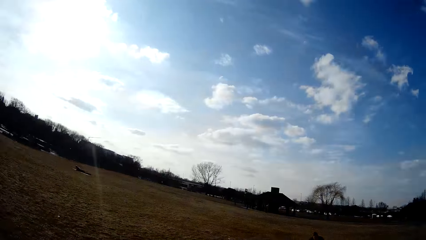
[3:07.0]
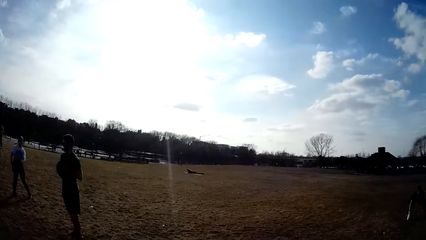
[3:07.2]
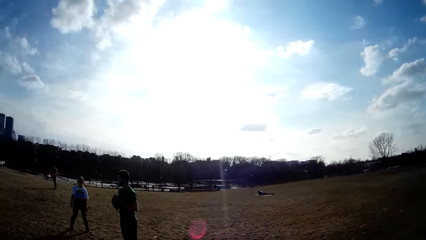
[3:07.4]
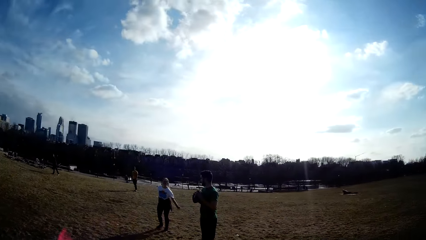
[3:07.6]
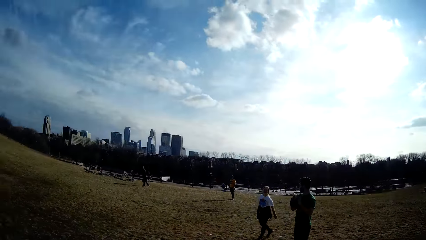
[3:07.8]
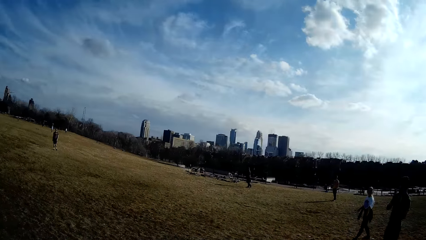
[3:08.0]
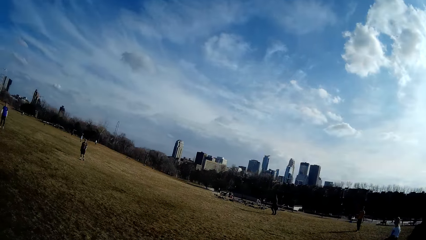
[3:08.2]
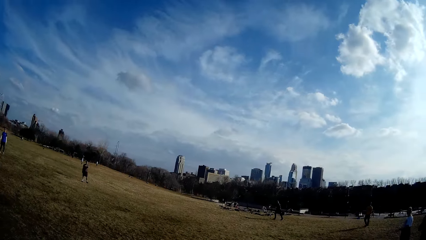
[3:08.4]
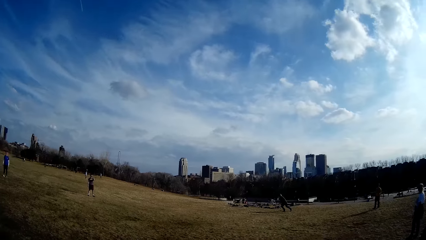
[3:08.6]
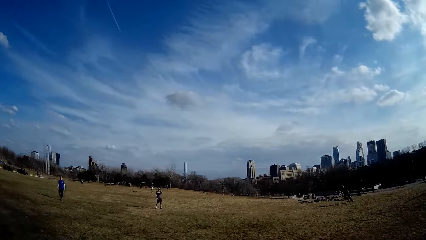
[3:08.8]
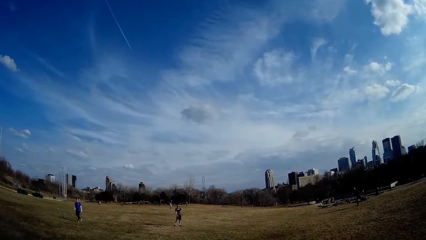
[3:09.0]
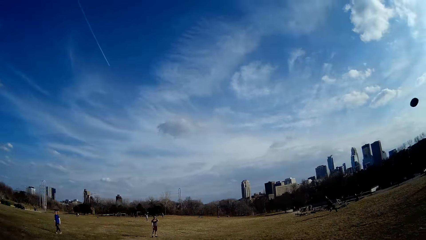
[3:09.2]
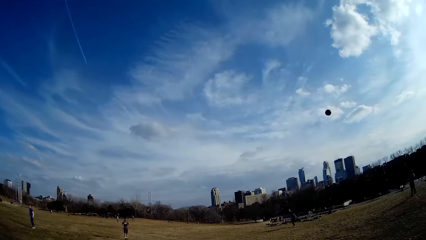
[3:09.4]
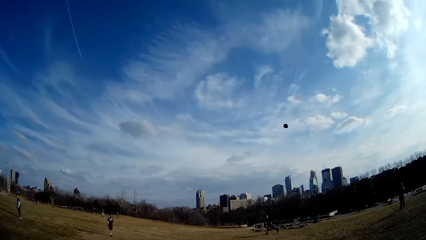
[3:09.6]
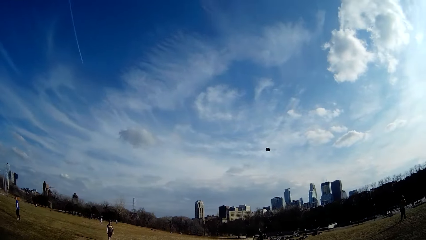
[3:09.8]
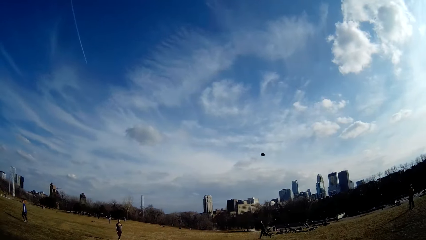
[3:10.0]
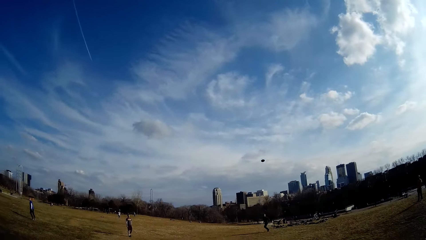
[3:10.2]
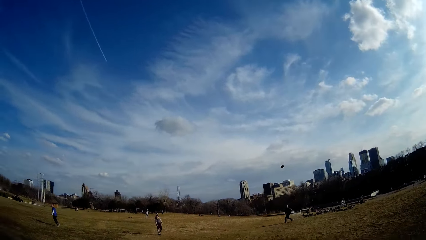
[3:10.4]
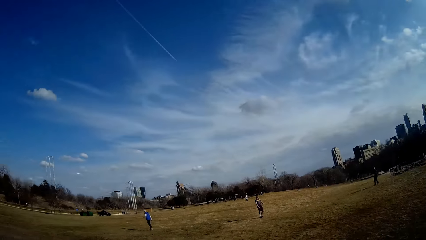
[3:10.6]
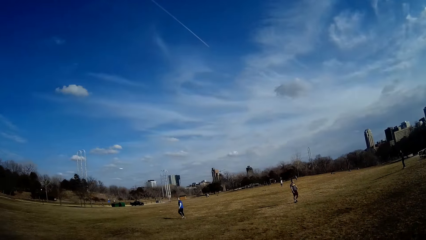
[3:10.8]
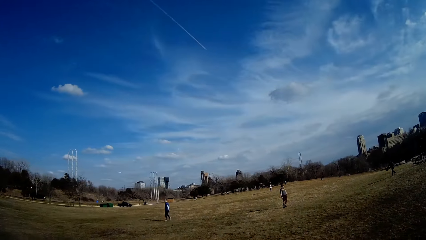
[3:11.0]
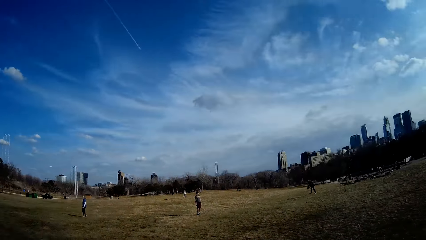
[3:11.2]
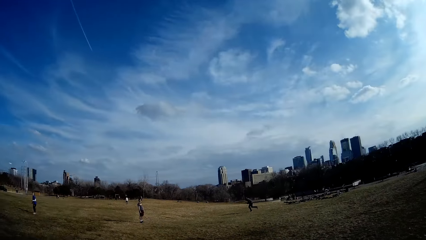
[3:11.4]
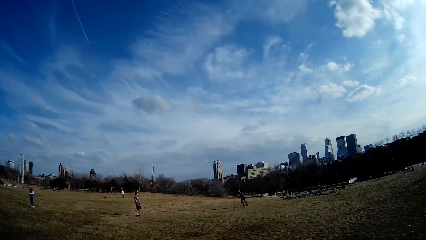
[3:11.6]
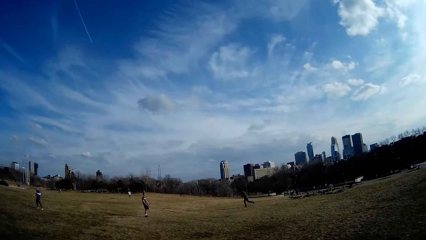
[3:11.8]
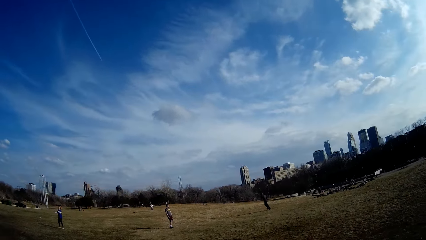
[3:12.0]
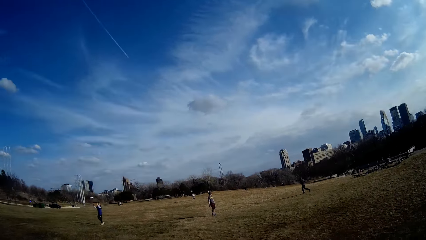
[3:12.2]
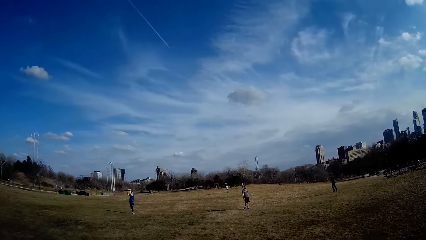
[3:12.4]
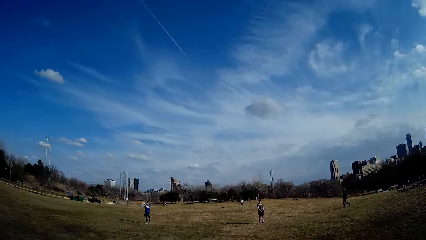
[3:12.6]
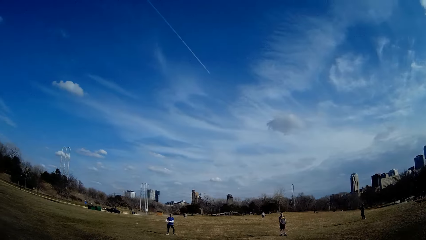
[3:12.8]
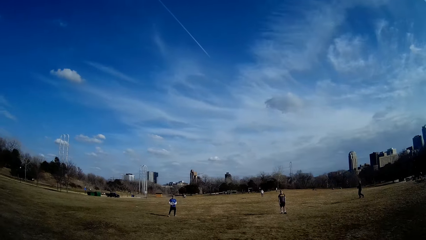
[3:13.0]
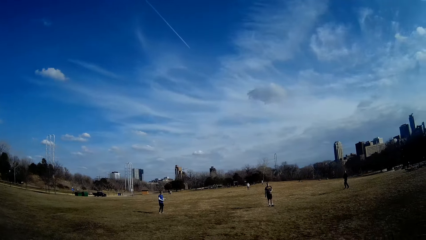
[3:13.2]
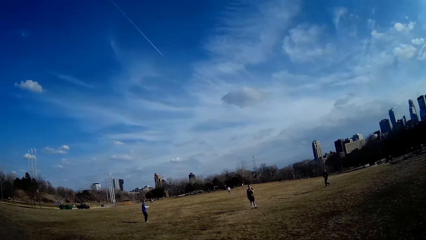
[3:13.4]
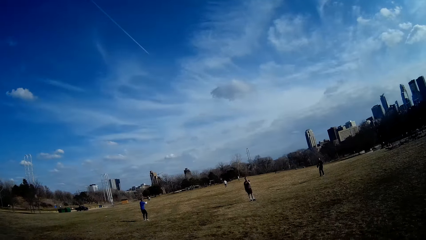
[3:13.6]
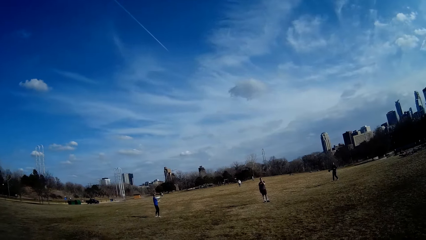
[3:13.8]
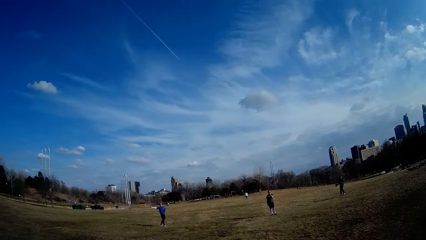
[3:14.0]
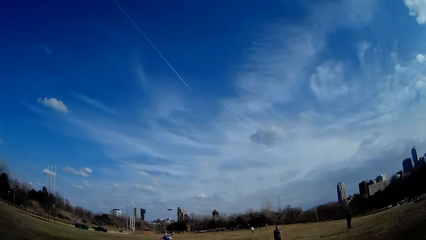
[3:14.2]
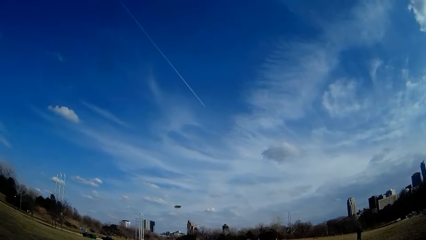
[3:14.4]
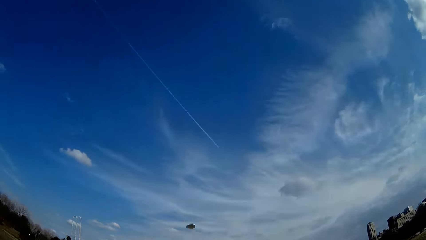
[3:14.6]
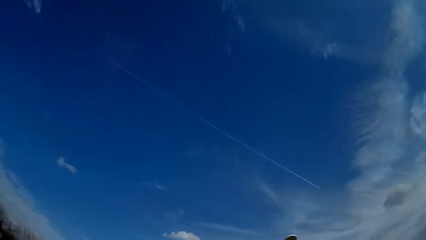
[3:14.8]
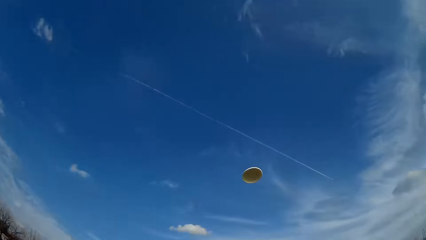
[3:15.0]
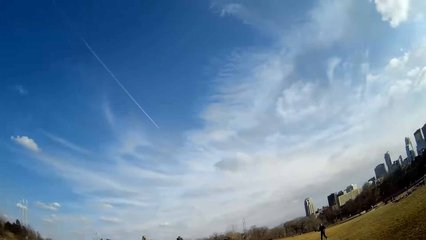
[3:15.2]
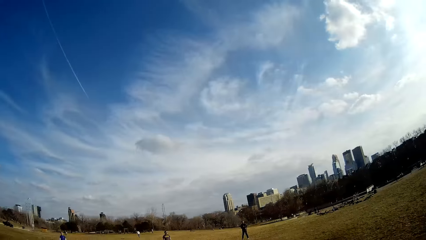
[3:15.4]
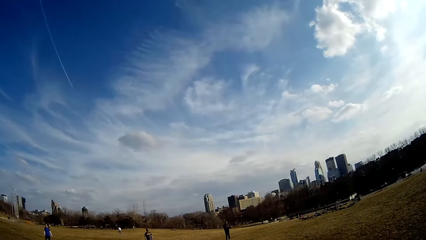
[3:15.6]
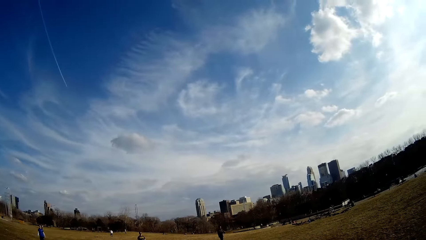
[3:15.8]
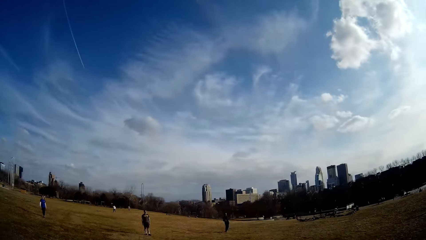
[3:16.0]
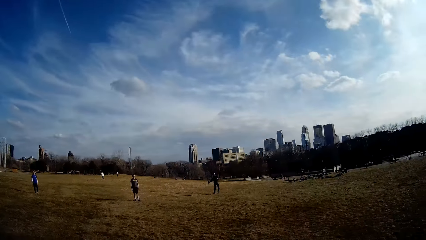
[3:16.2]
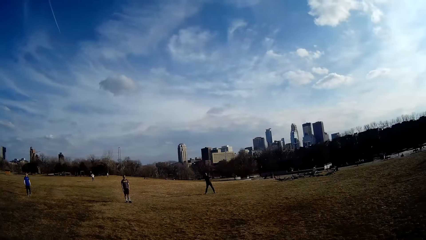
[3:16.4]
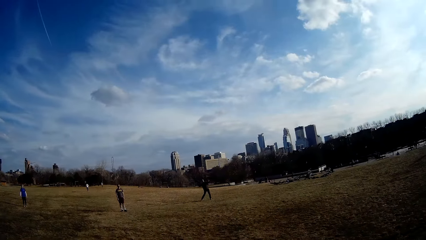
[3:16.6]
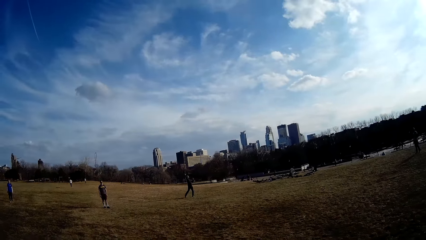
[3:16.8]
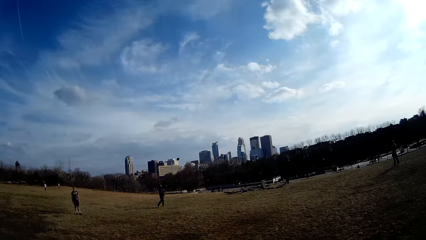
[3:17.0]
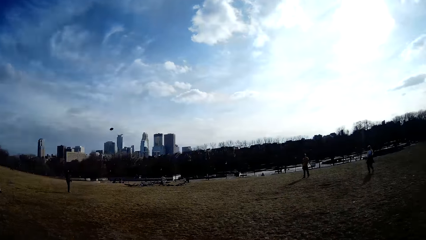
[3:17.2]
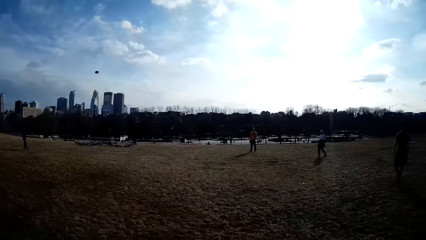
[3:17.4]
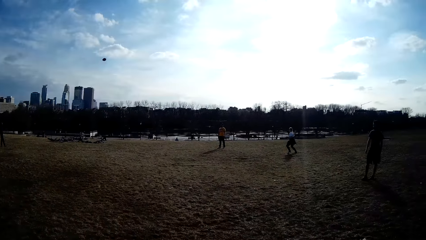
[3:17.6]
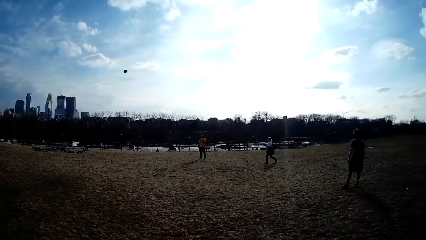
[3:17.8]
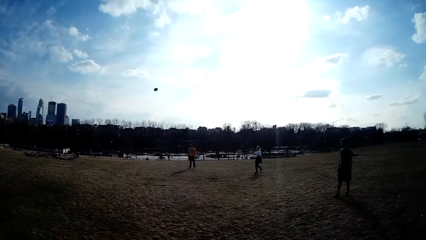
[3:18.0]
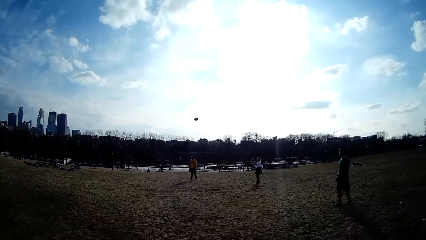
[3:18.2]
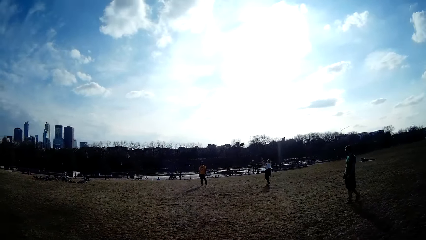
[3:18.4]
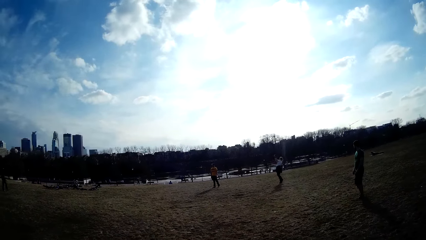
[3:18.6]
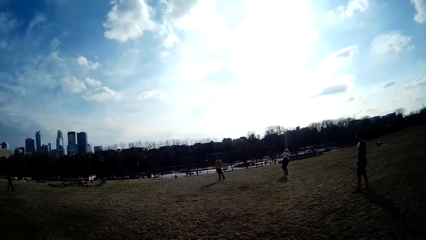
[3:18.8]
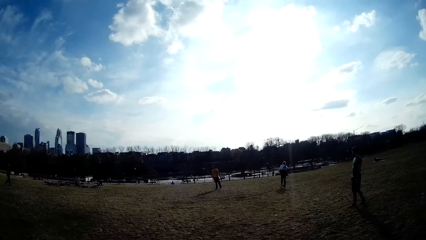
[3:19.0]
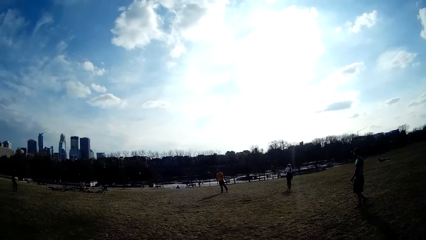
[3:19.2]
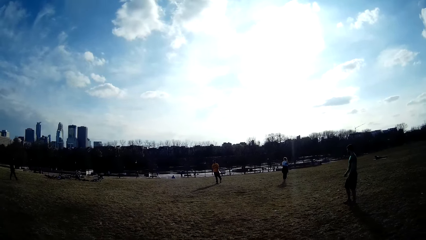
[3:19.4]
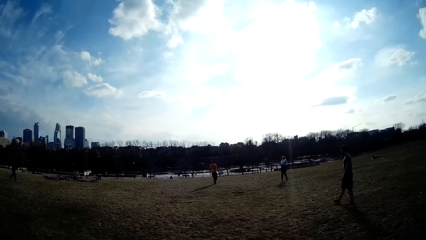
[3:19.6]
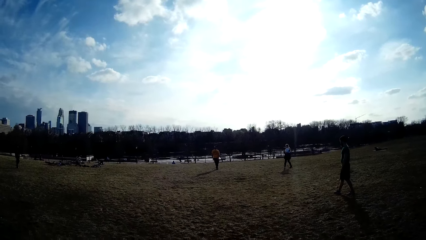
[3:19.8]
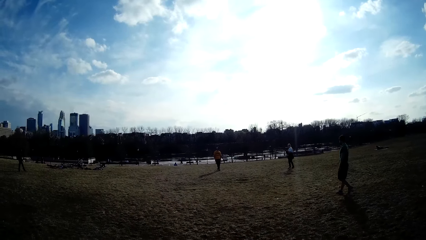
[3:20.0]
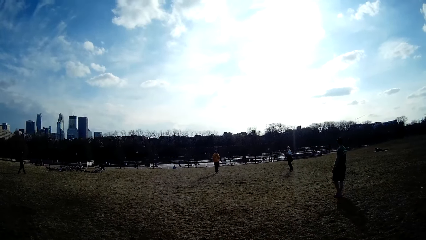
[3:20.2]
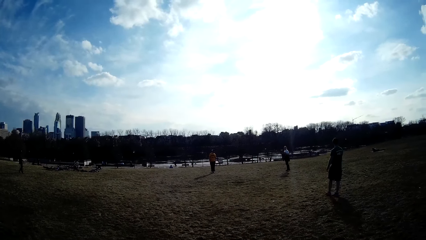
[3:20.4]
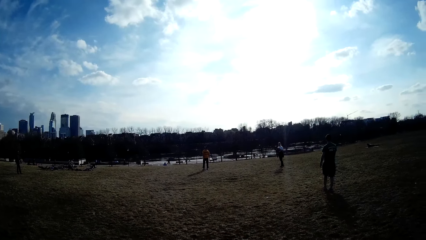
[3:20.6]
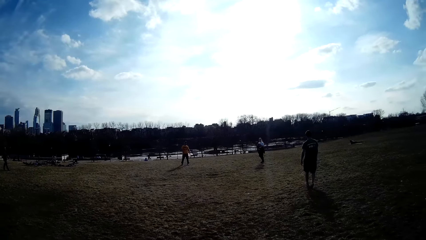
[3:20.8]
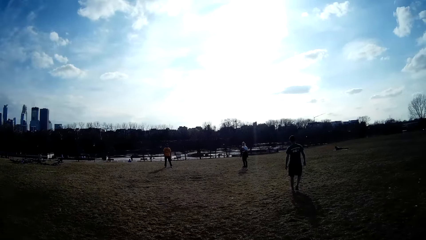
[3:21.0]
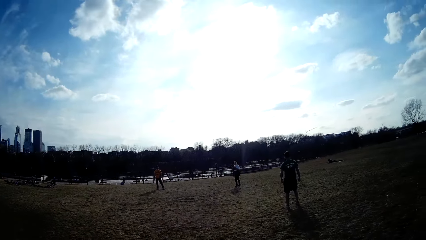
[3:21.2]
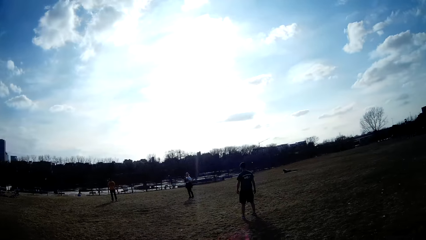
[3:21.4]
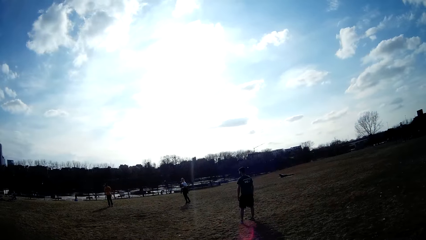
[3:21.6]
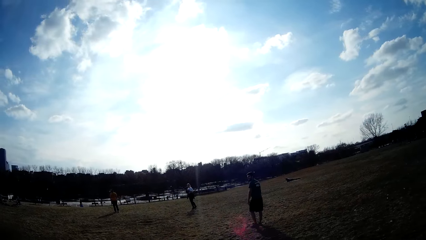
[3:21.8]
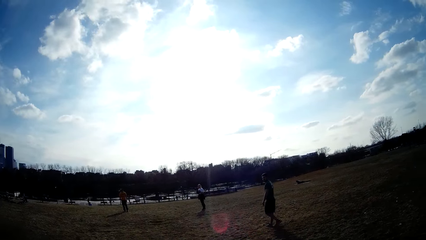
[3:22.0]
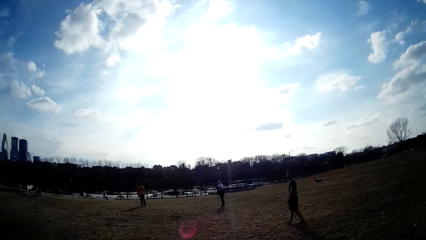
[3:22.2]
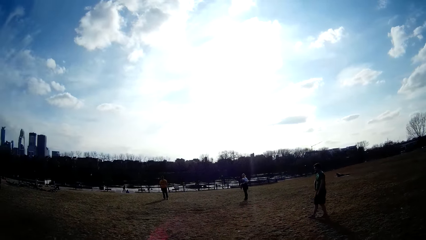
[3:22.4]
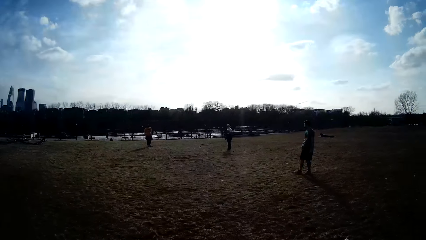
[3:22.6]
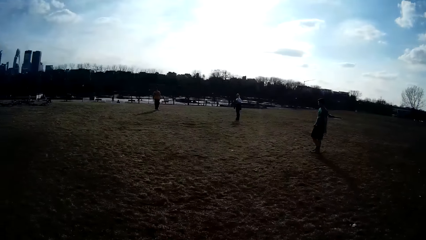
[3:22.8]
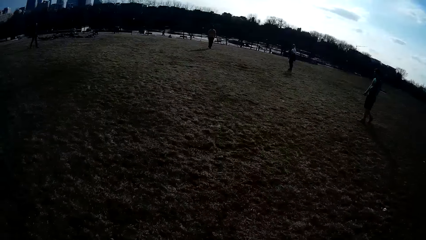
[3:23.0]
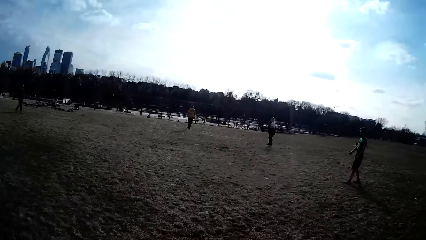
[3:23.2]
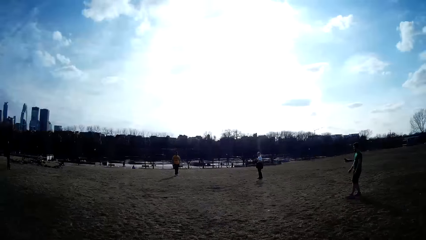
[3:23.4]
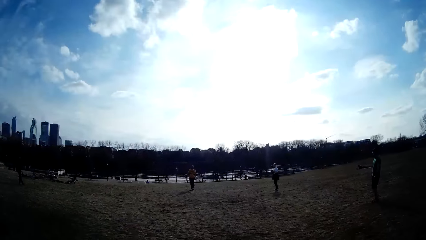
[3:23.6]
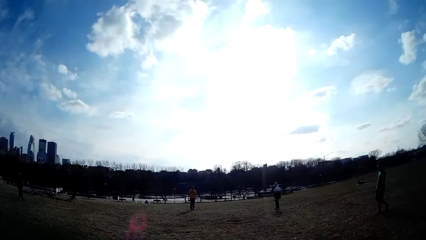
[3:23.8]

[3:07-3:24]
A man throws the spherical ball to another man. A third man throws a slate in the air. The second man throws the spherical ball to a woman.
